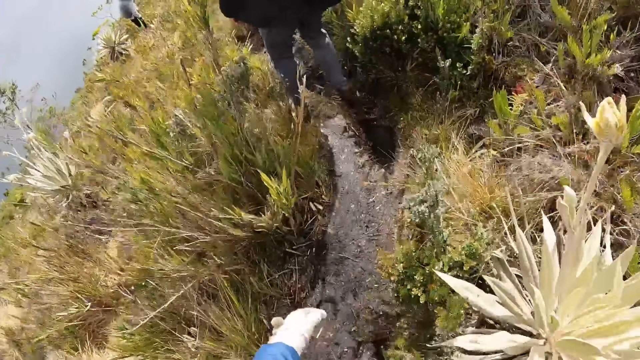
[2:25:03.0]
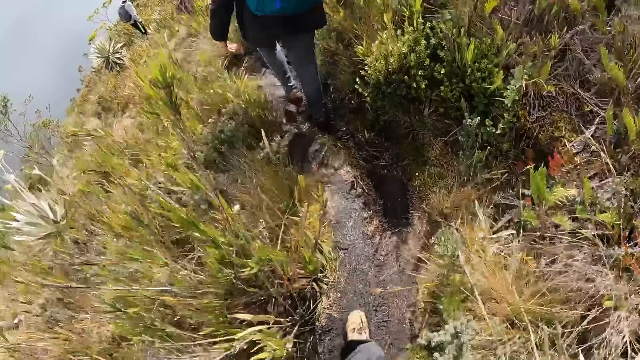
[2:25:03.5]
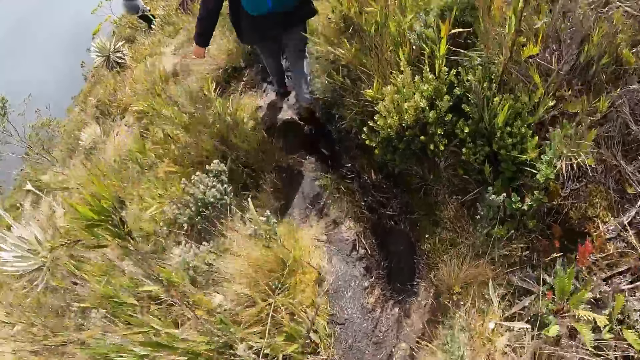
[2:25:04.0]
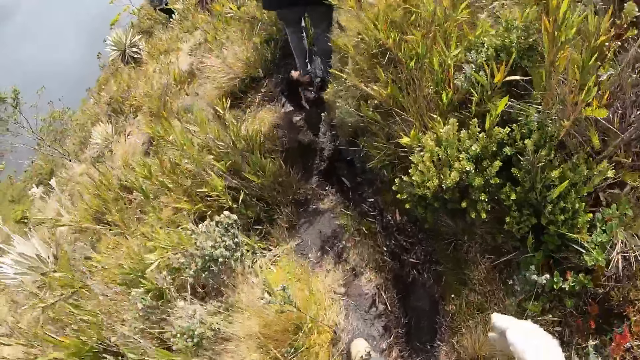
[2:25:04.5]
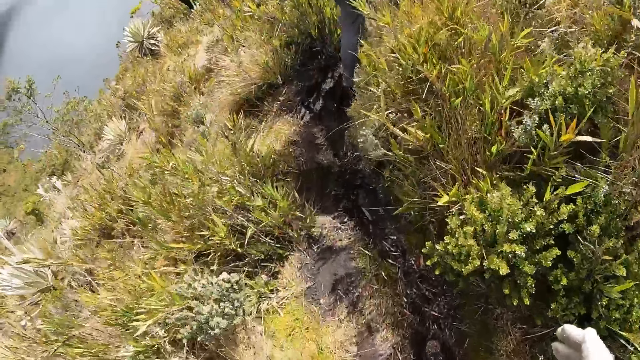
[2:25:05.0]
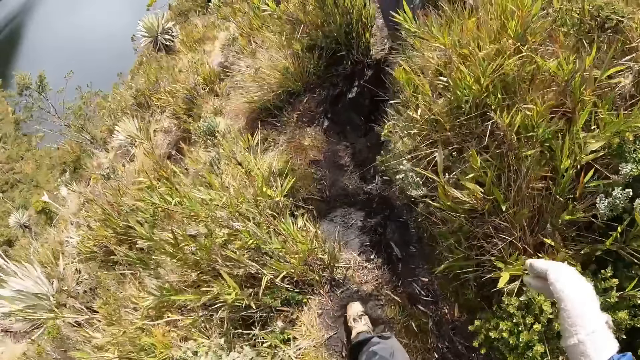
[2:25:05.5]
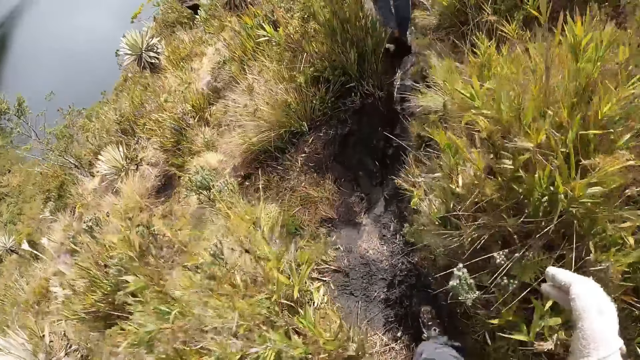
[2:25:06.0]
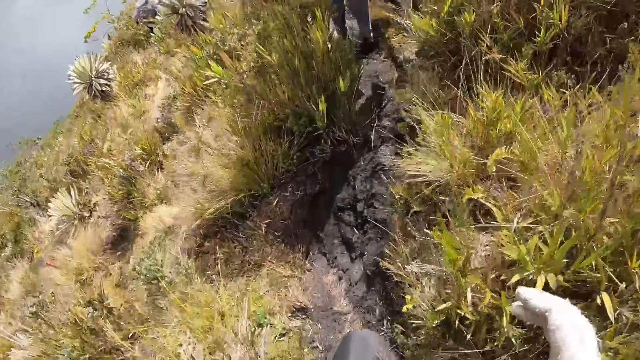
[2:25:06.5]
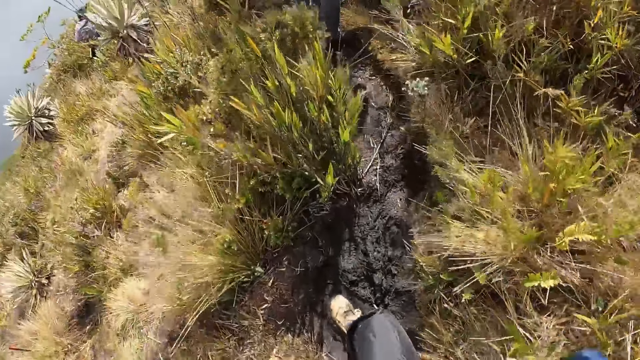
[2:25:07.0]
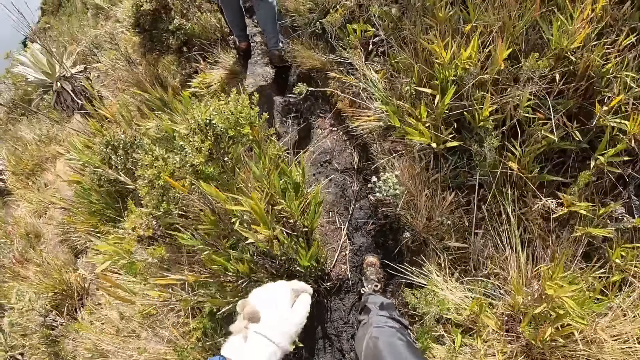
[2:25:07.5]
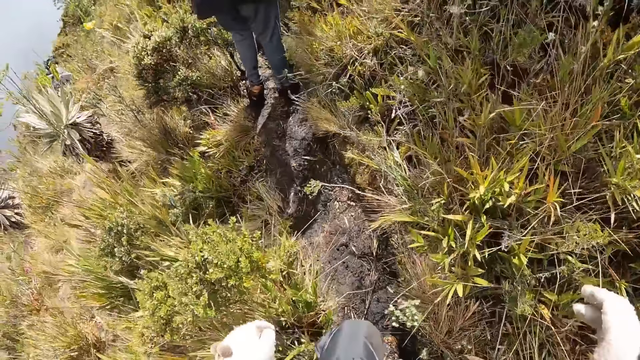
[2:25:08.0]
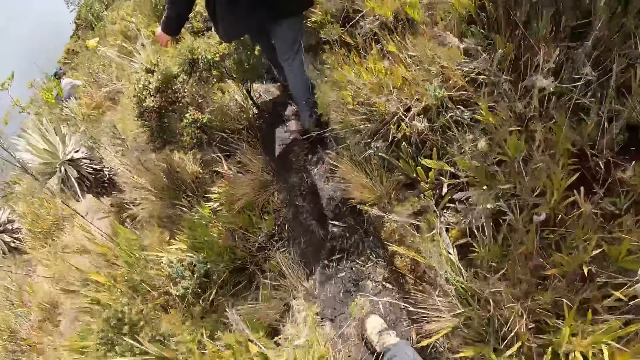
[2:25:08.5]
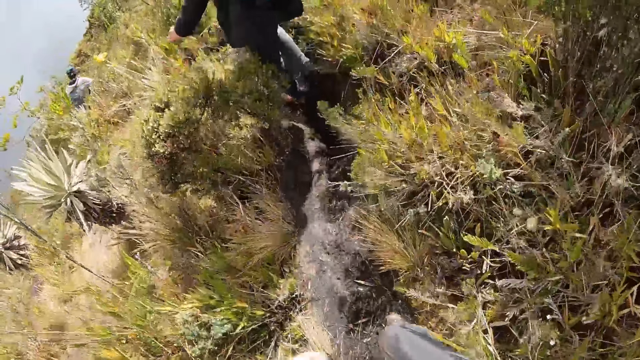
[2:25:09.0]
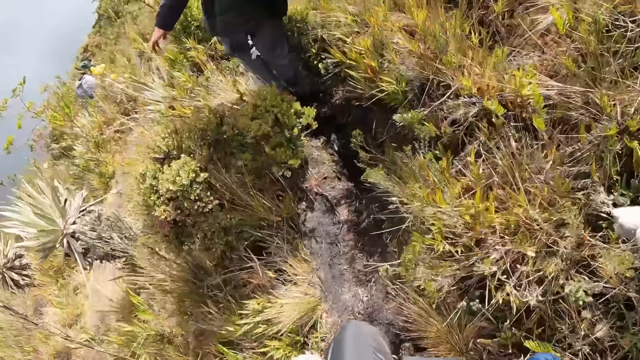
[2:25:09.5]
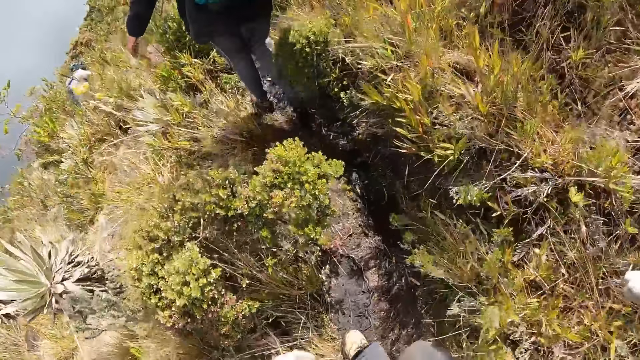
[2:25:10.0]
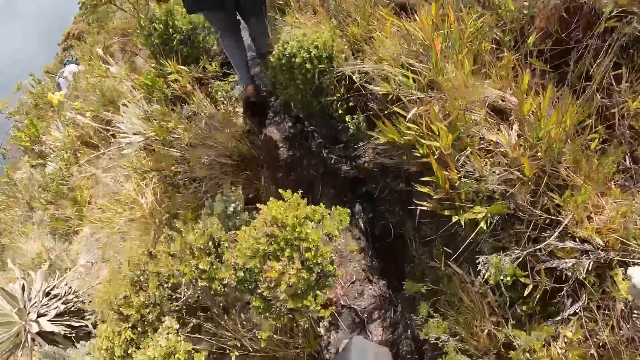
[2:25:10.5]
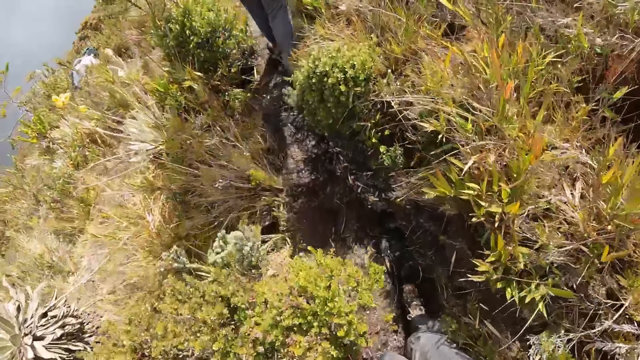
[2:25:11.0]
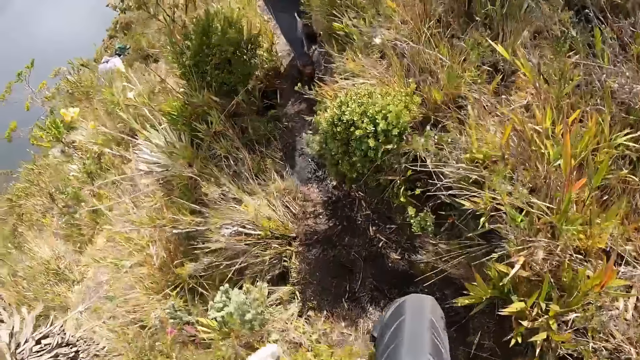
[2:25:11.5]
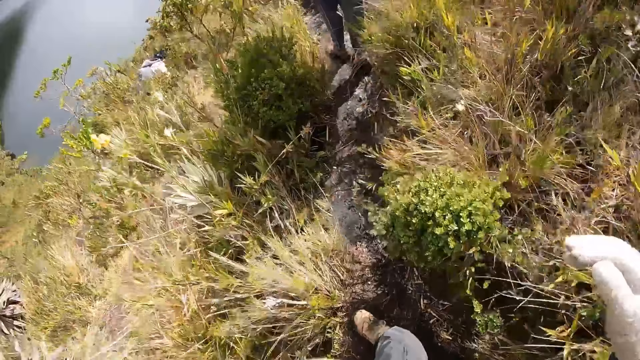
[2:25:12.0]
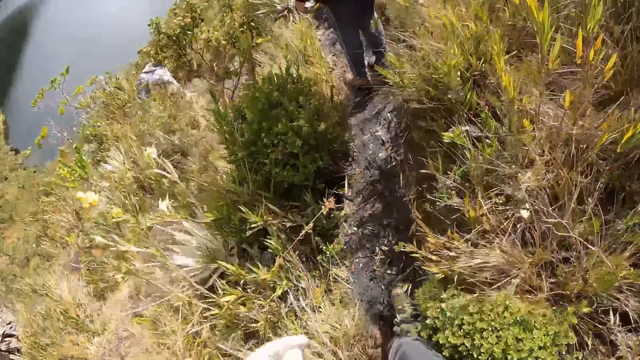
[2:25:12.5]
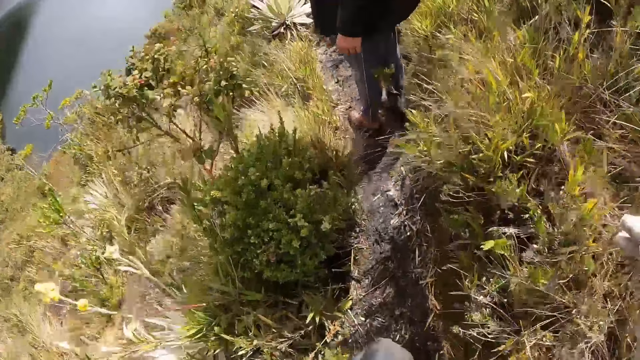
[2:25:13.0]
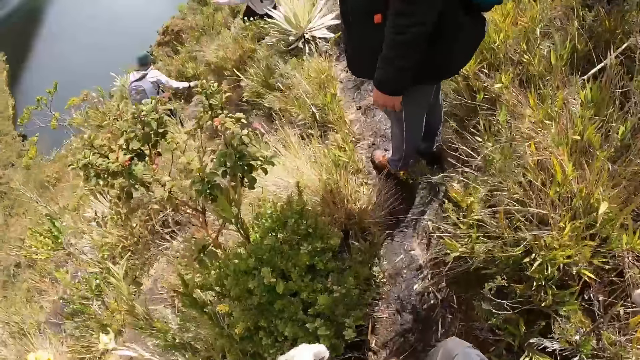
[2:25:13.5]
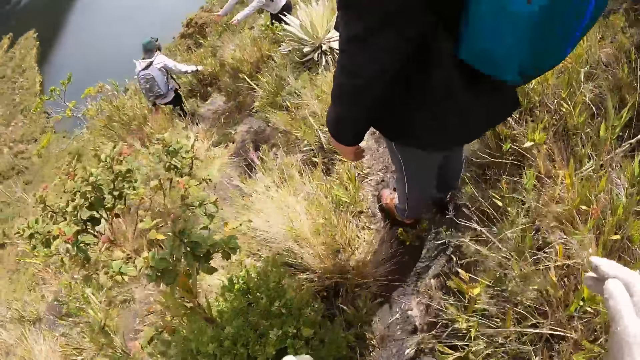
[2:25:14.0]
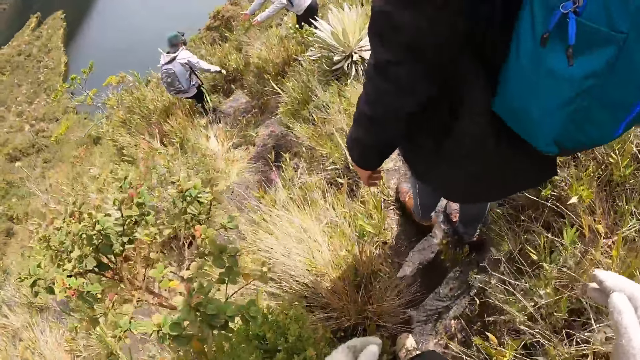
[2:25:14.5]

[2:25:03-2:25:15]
A man walks down the hill.

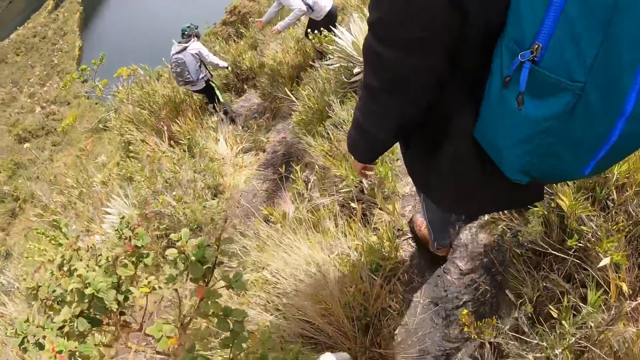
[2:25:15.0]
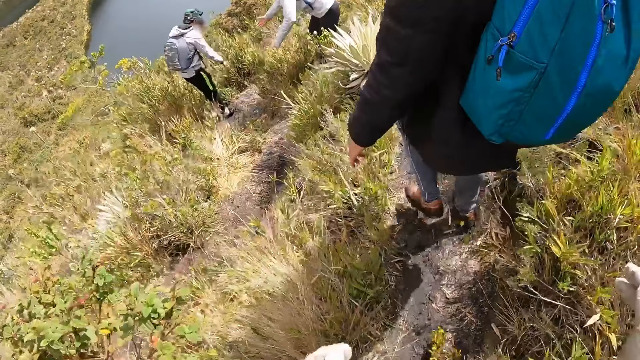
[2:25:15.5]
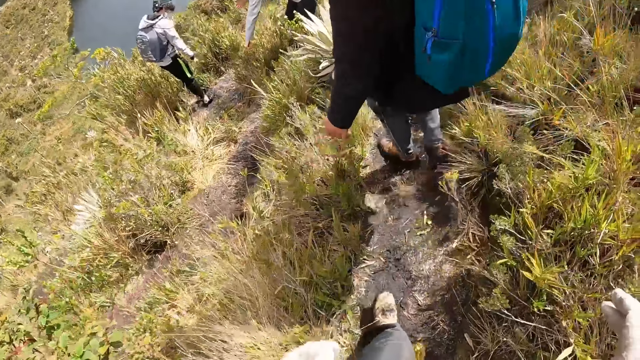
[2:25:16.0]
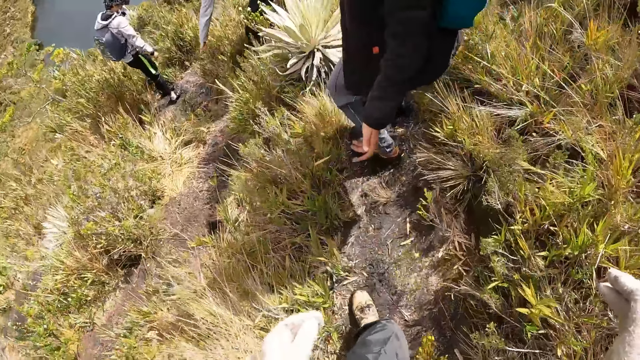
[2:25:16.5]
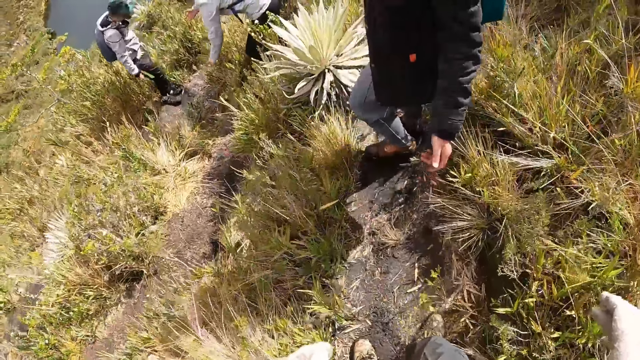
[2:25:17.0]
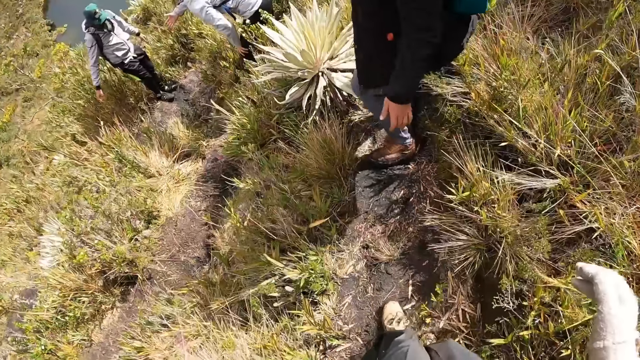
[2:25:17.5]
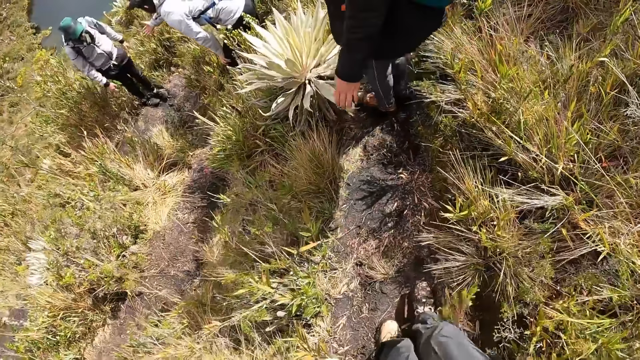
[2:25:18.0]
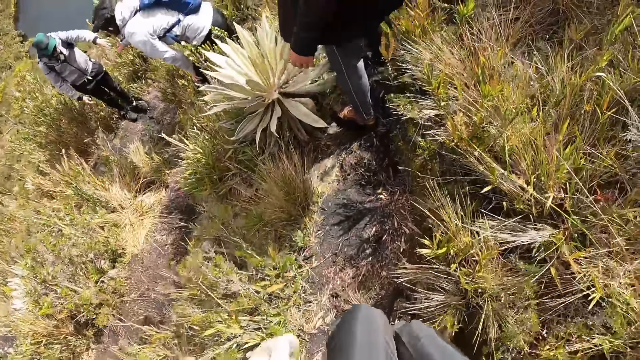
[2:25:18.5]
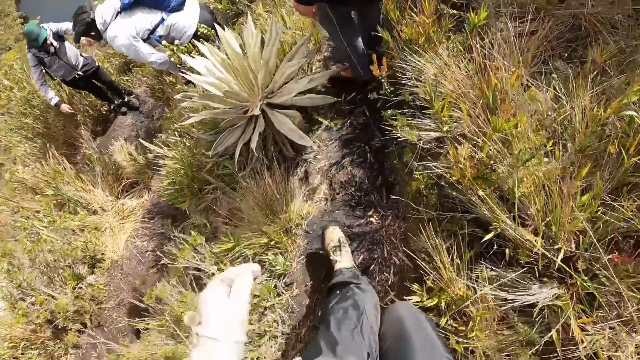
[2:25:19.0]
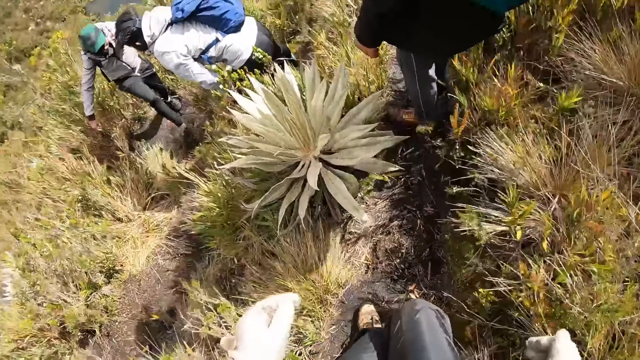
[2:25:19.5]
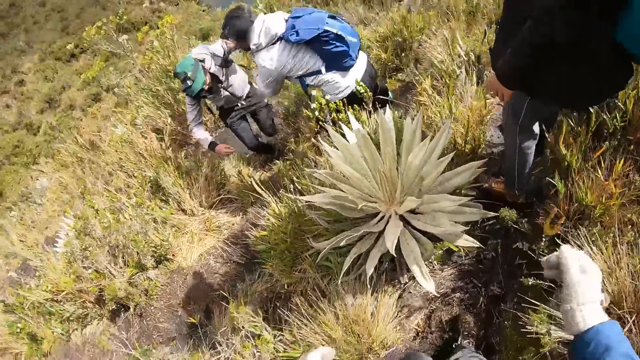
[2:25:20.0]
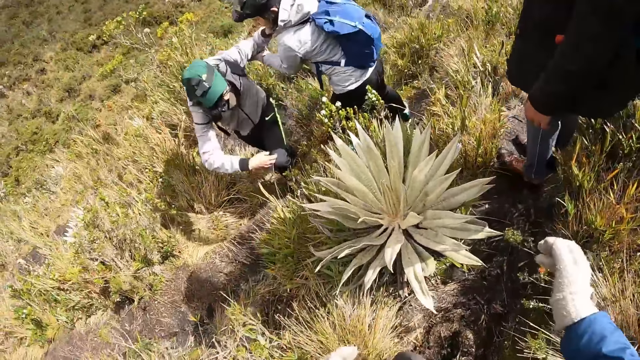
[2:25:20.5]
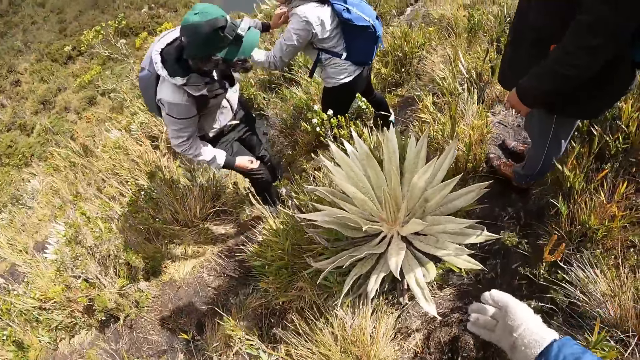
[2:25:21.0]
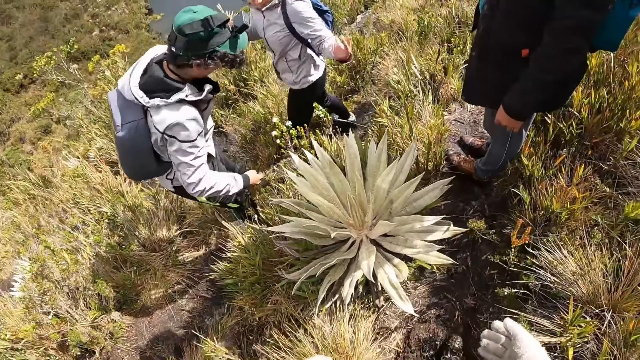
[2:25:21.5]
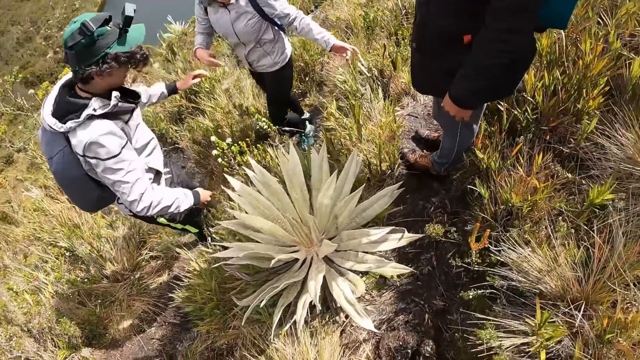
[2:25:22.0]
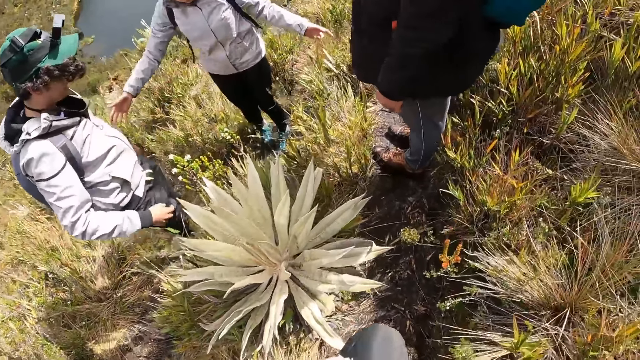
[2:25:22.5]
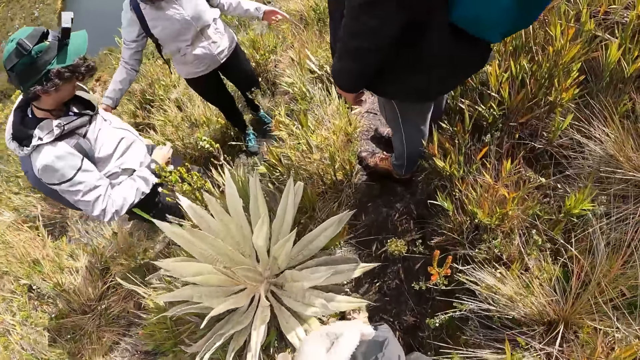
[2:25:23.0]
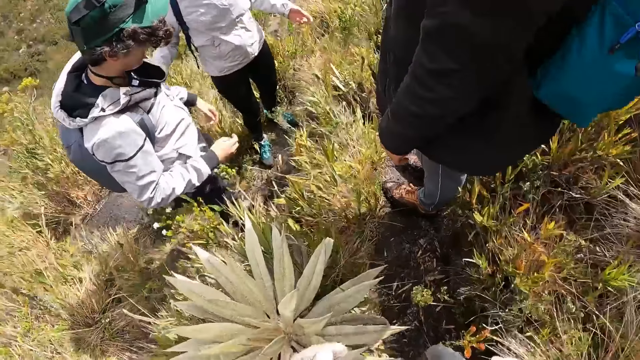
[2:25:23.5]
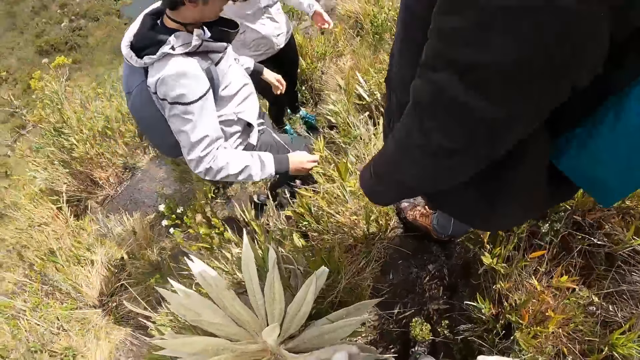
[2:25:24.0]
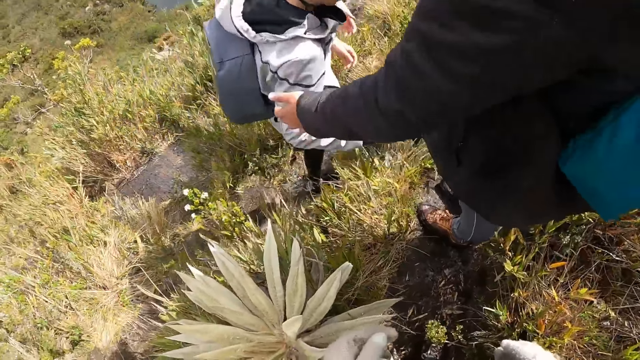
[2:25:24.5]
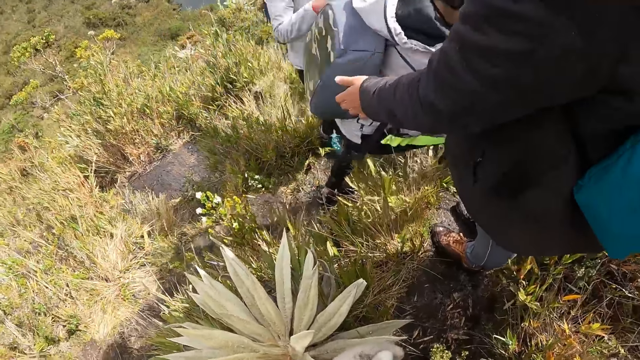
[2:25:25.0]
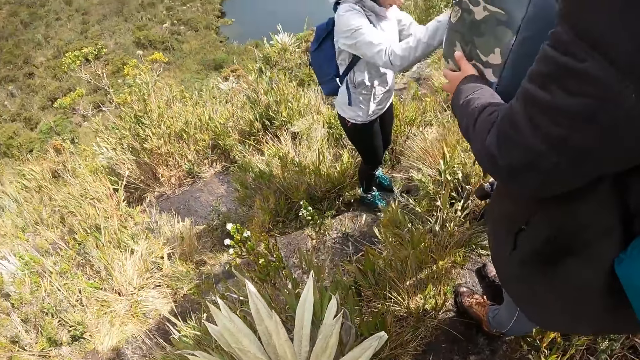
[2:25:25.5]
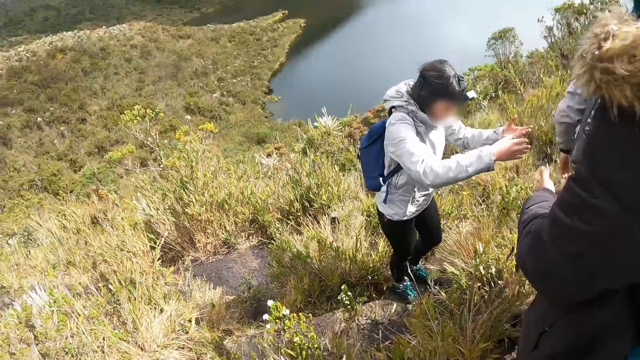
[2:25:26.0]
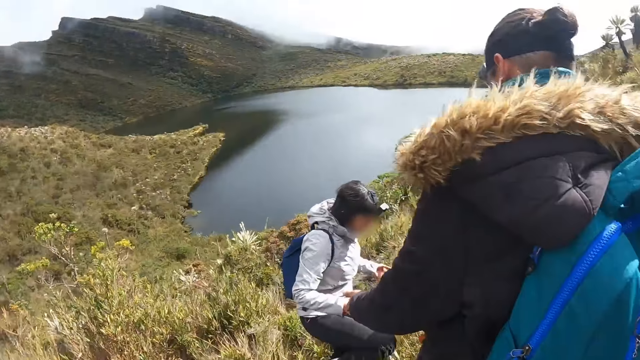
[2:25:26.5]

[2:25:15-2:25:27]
A man pulls another man up the hill from his left hand with both hands. The camera wearer stands alongside the muddy path. The other man walks along the hill.
